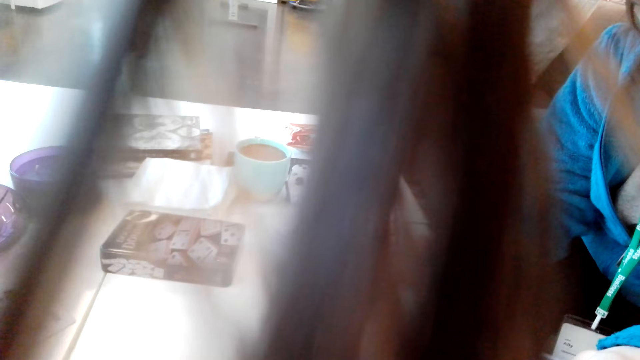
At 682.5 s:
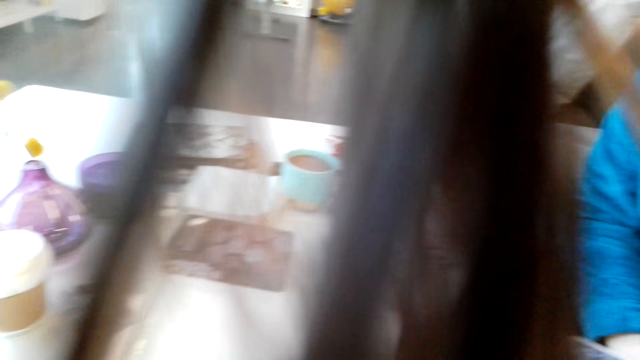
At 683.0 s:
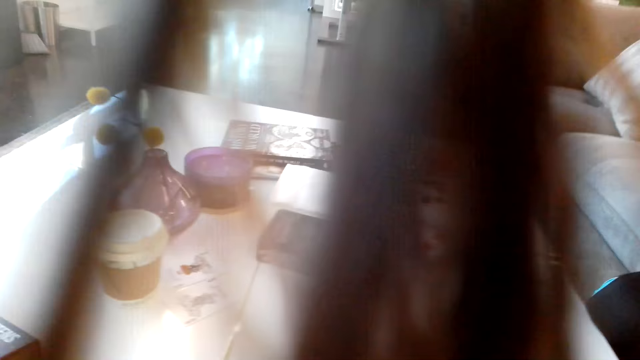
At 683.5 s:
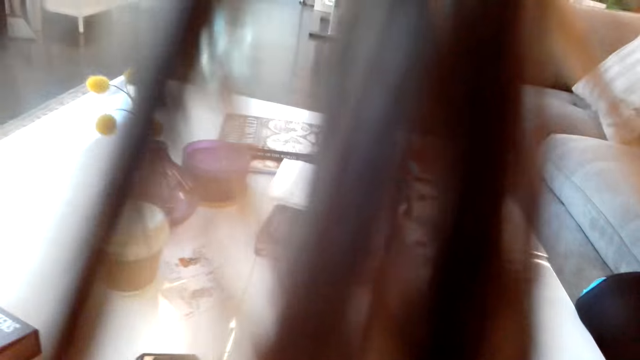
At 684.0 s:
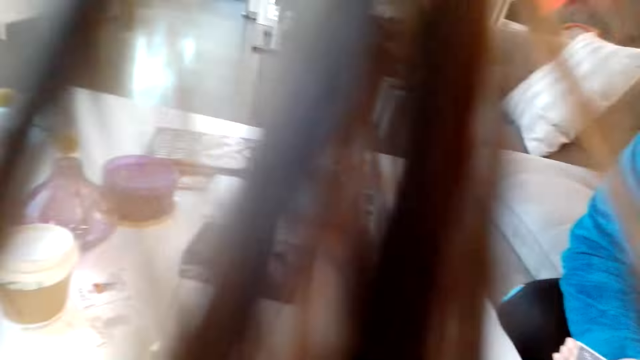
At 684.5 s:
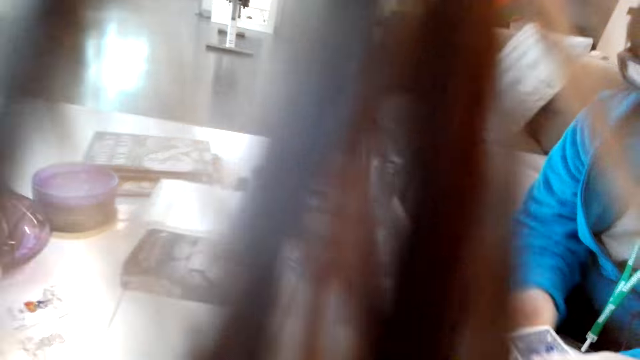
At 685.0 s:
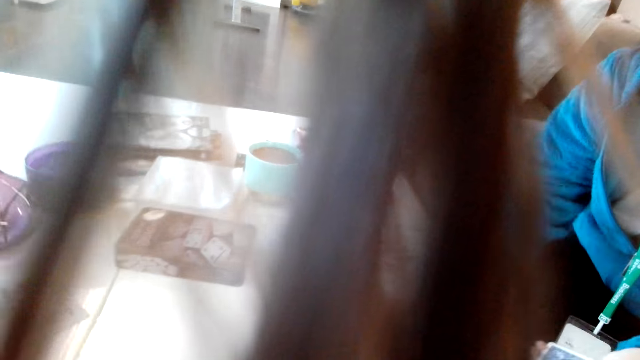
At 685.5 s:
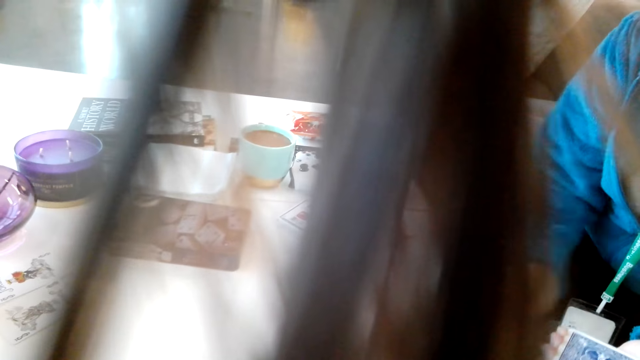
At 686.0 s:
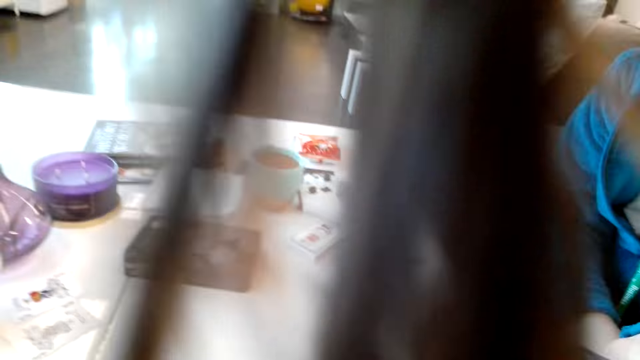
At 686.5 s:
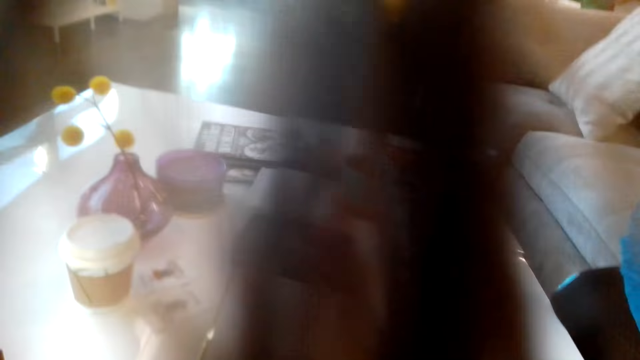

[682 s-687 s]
A man puts a card on the table.

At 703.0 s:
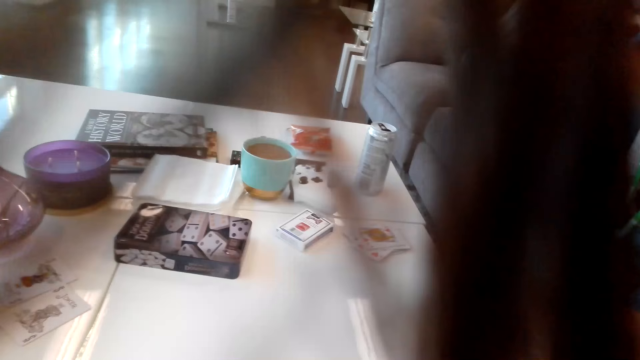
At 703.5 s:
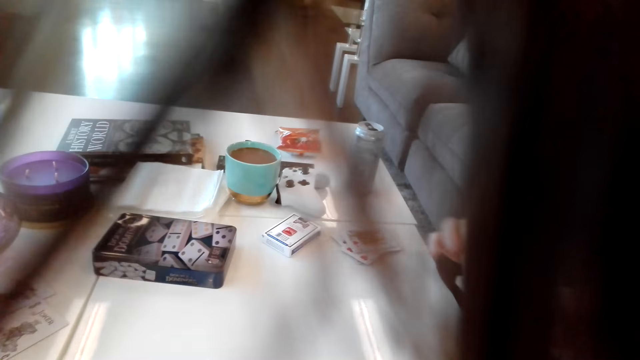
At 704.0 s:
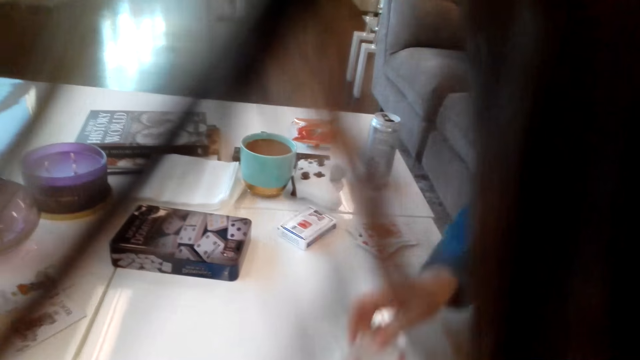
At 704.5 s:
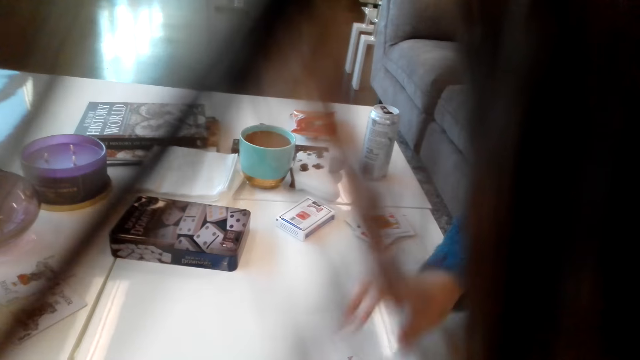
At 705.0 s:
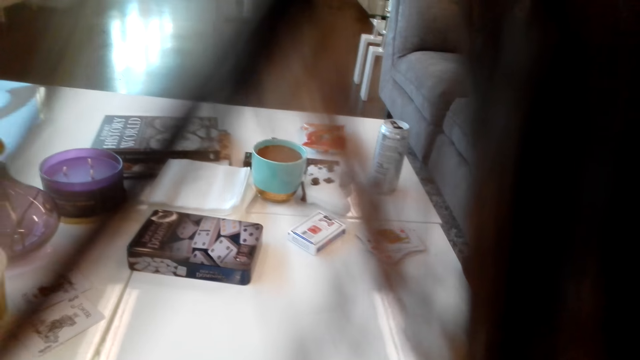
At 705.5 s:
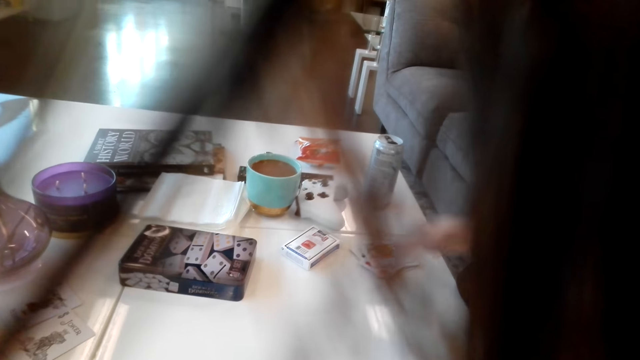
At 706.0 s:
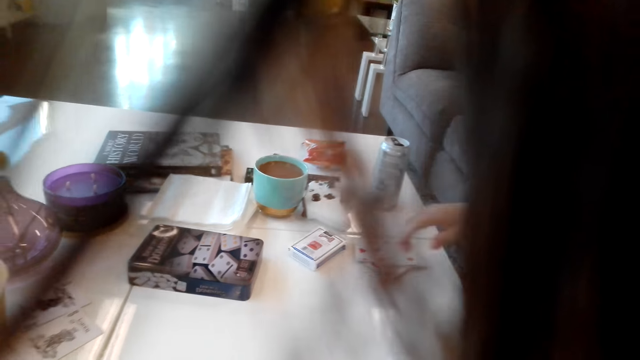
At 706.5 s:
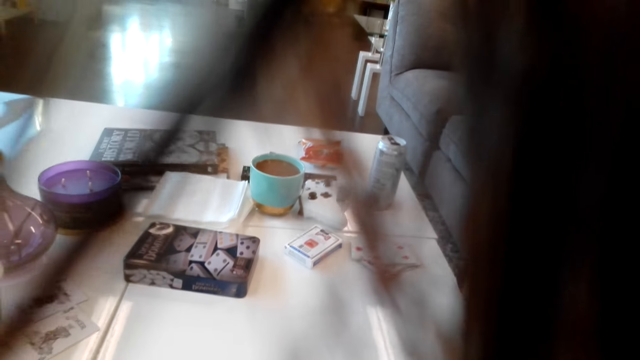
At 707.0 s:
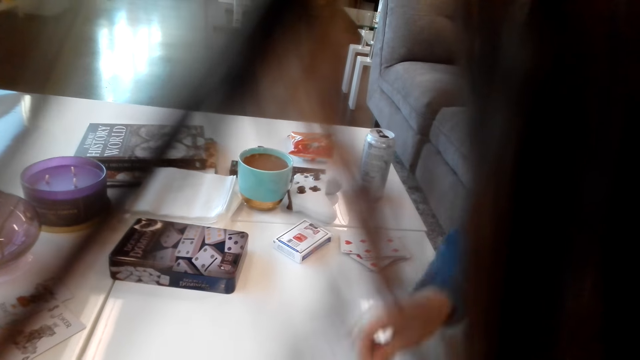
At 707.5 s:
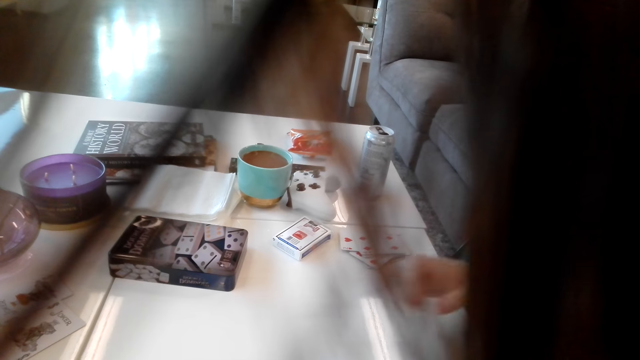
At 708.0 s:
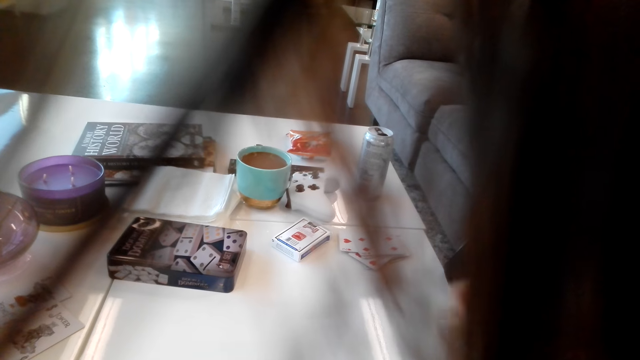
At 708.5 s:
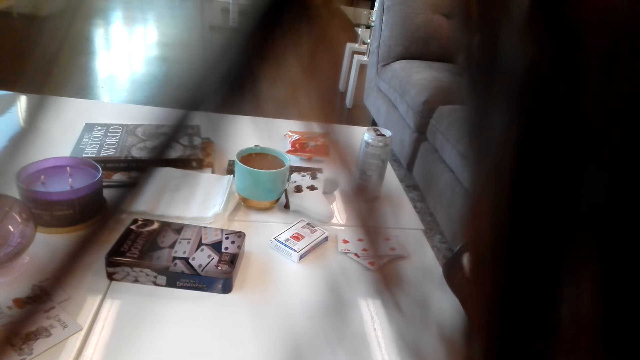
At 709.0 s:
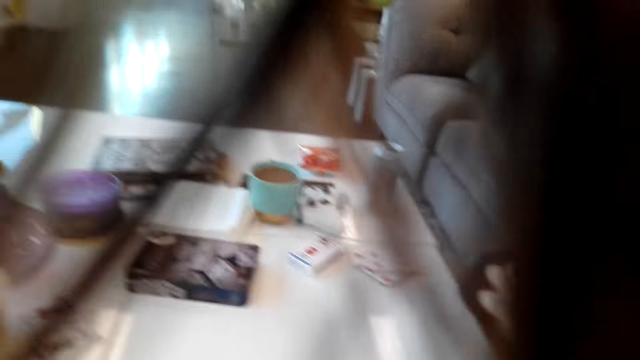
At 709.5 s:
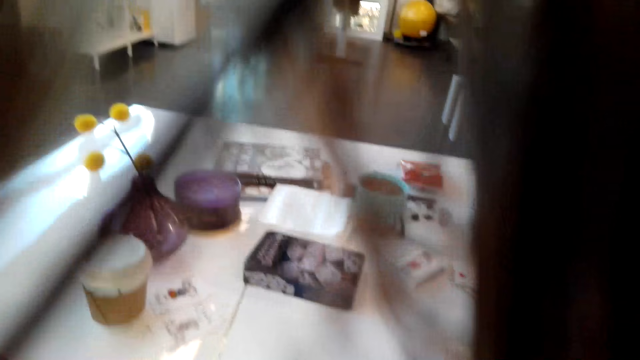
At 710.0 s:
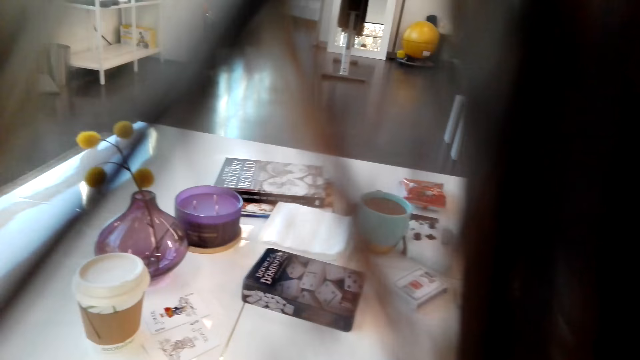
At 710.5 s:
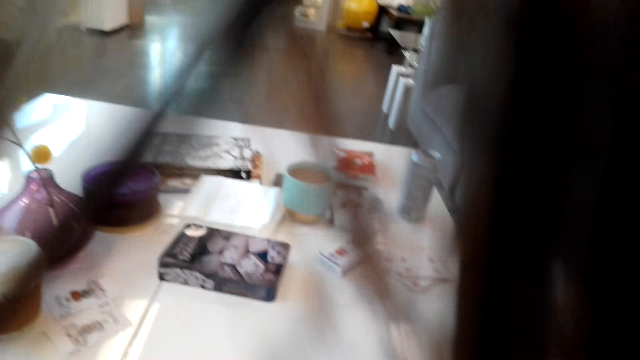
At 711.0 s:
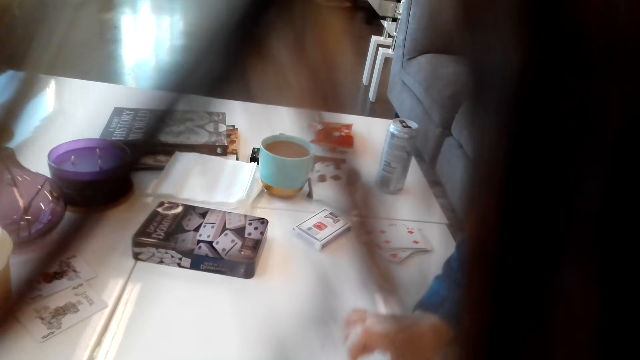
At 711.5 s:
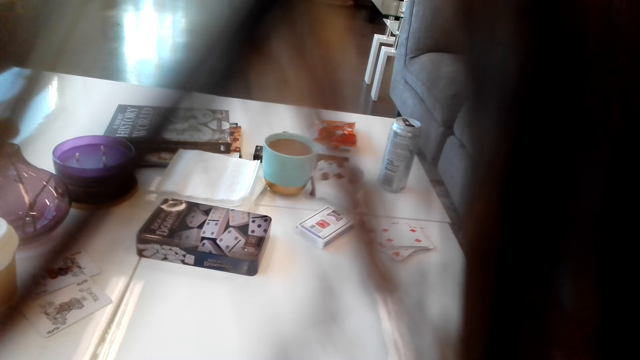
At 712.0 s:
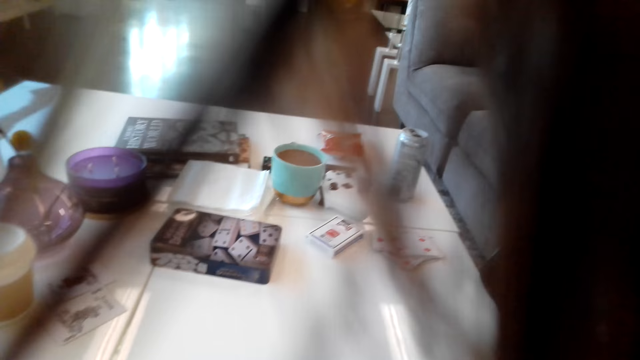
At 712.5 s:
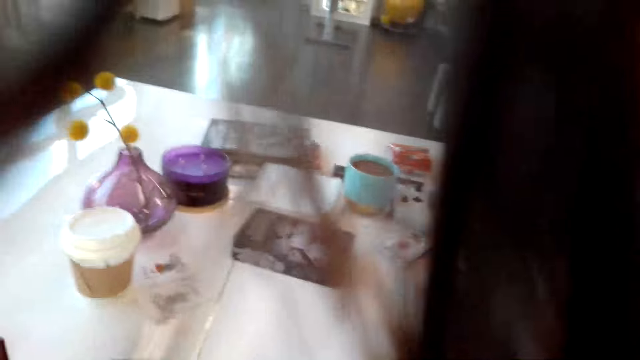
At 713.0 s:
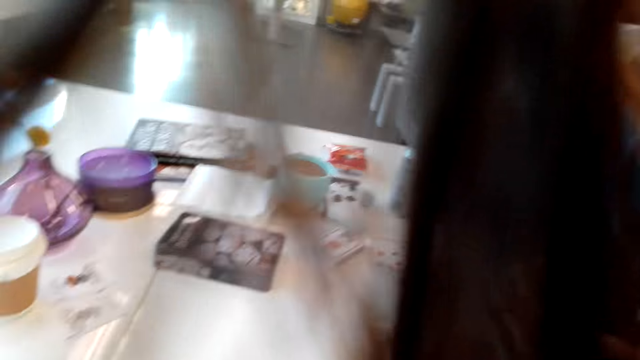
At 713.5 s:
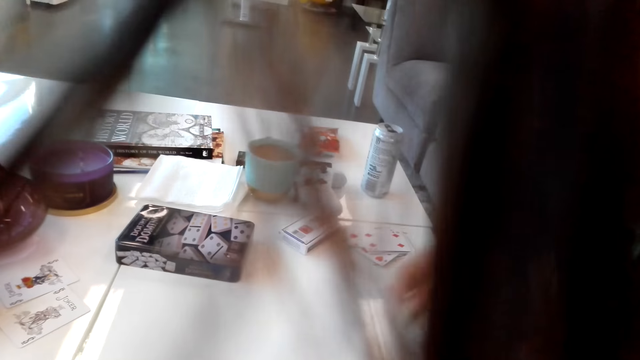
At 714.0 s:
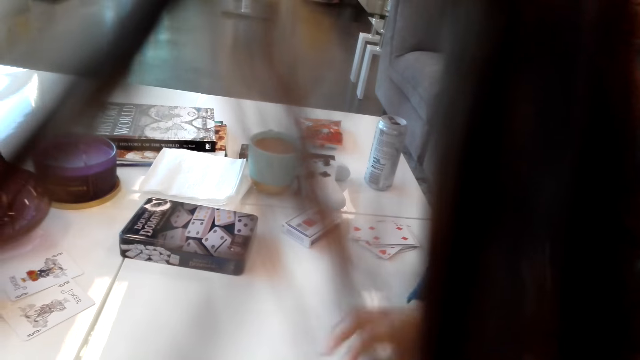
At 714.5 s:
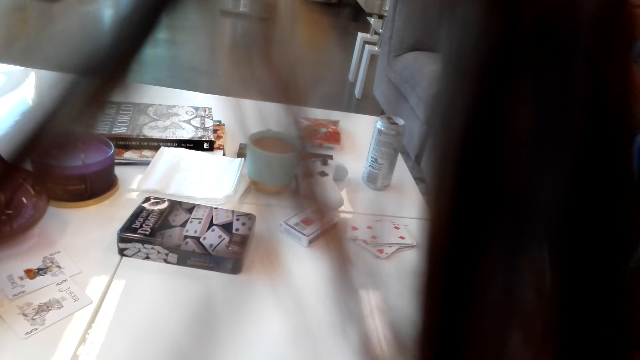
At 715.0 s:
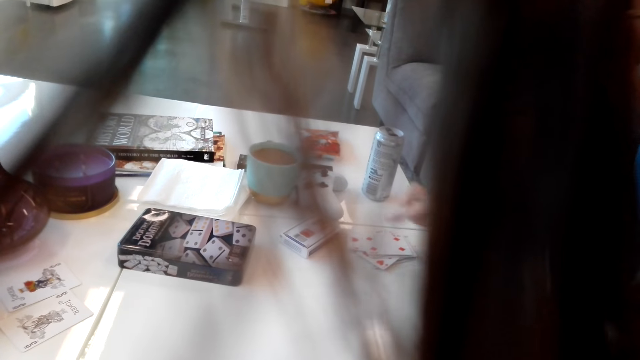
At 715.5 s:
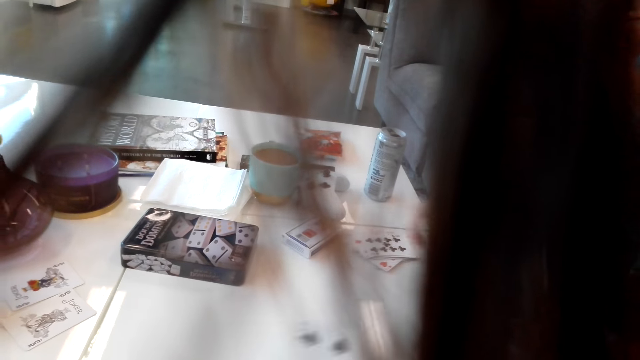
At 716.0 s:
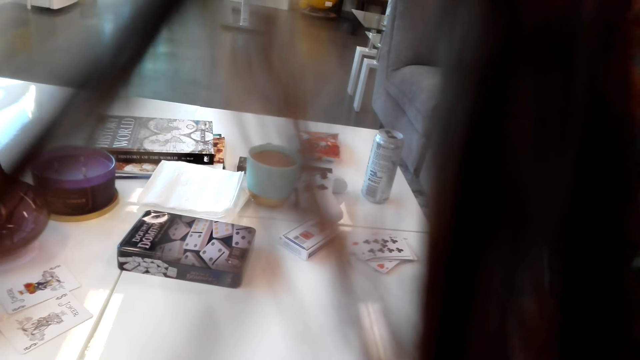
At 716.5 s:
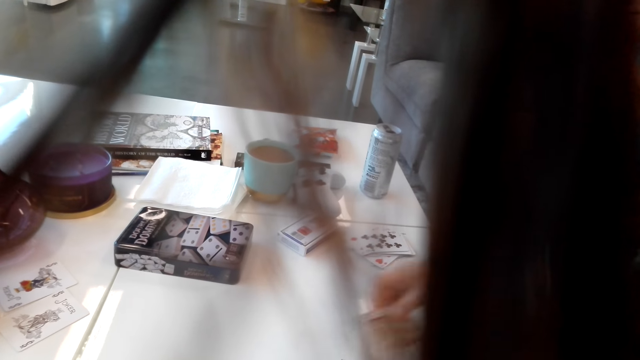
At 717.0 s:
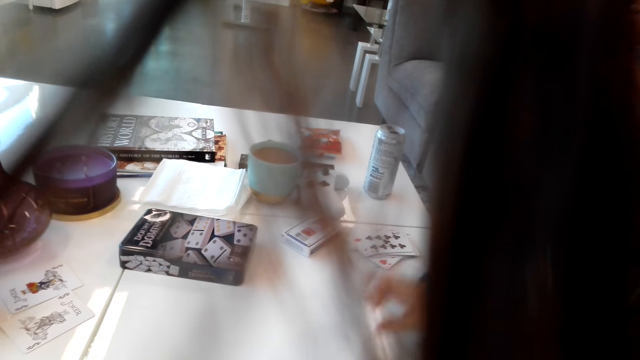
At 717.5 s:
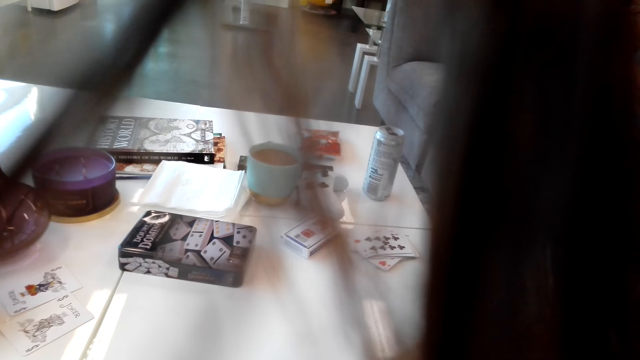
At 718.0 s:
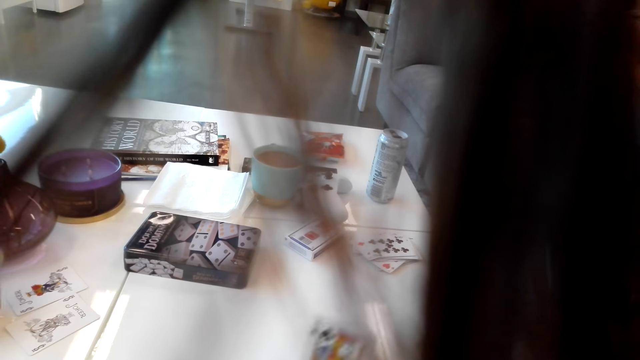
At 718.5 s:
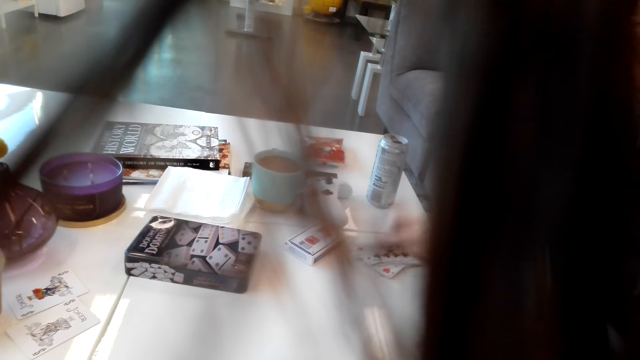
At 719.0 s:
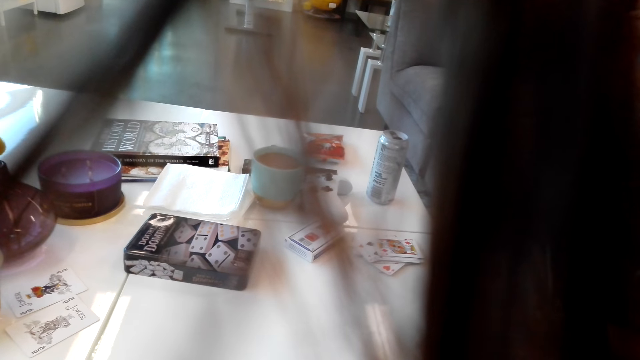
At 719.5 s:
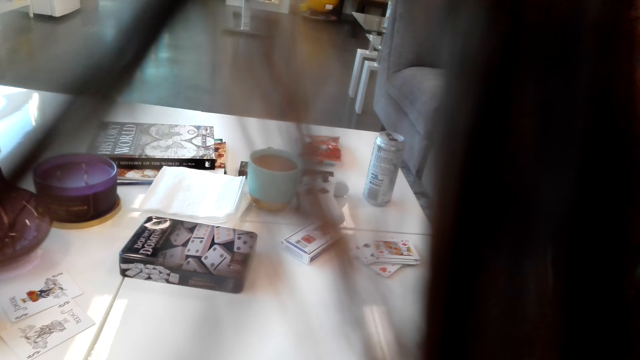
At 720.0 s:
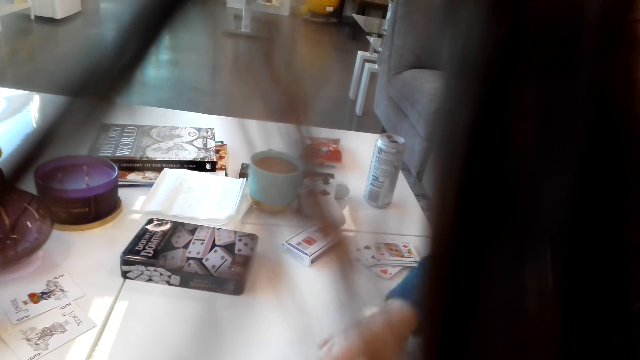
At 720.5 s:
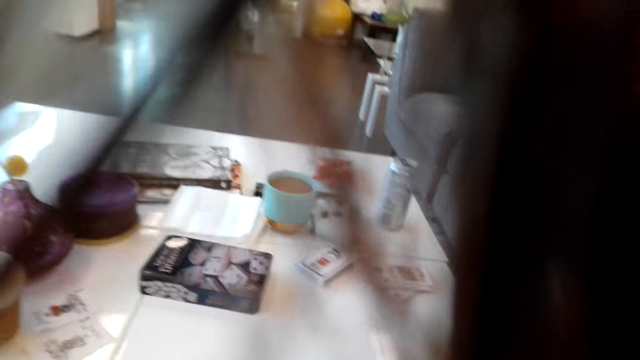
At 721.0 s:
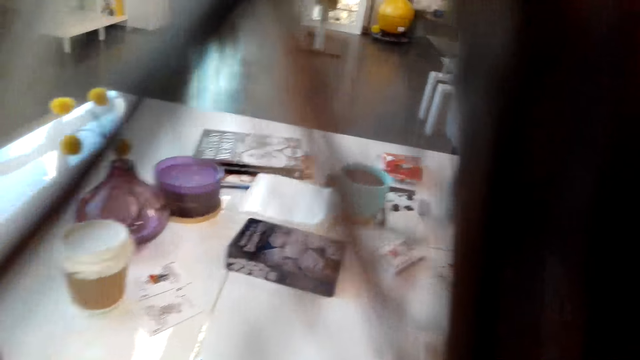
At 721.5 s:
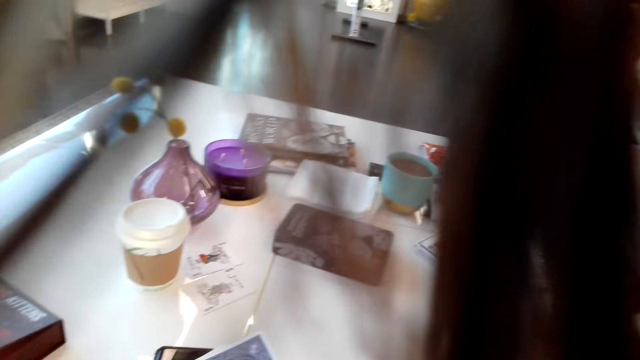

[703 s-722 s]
A man picks cards from the table and puts the cards aside. The man puts a card on the table. The man puts the cards aside. The man puts a card on the table. The man puts the cards aside. The man puts a card on the table.
